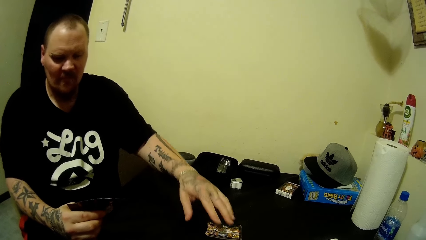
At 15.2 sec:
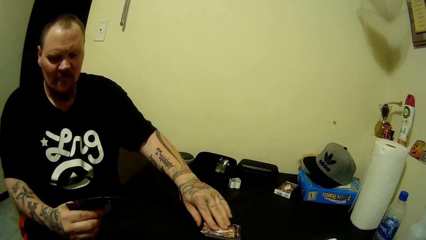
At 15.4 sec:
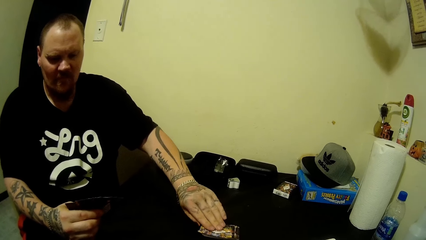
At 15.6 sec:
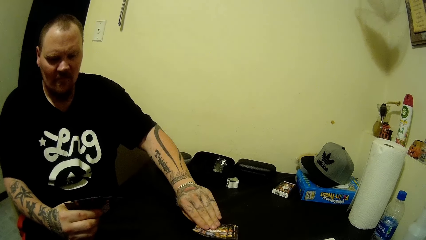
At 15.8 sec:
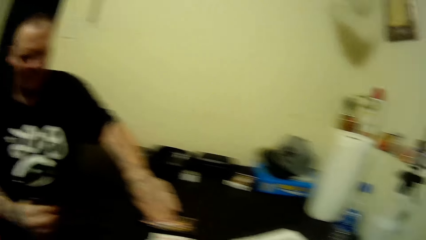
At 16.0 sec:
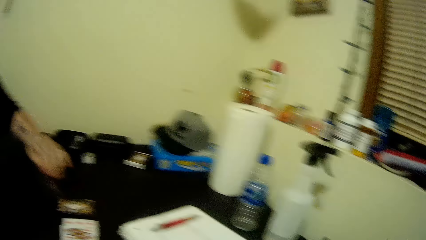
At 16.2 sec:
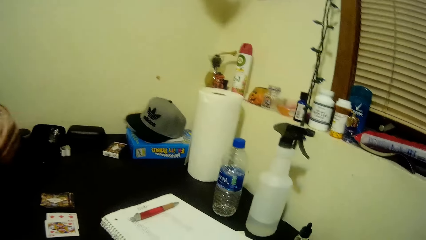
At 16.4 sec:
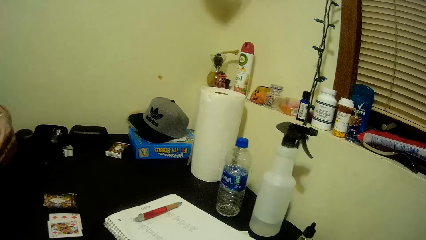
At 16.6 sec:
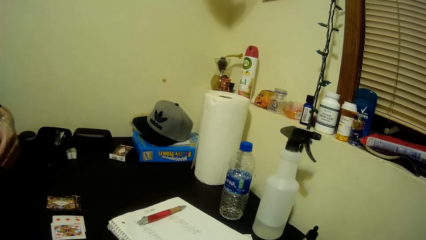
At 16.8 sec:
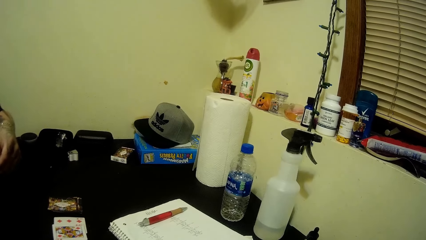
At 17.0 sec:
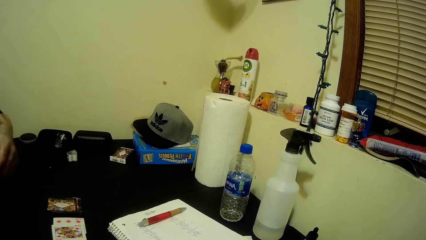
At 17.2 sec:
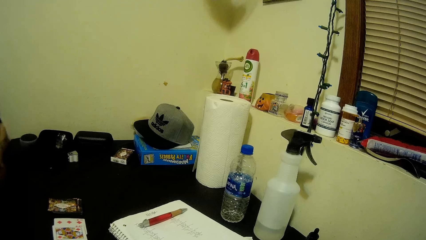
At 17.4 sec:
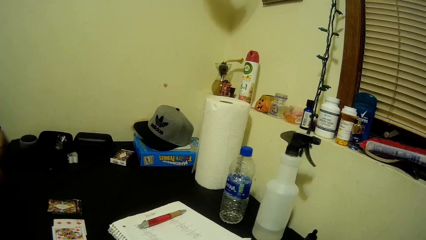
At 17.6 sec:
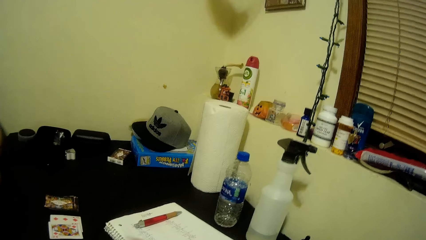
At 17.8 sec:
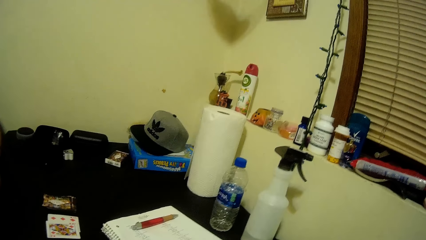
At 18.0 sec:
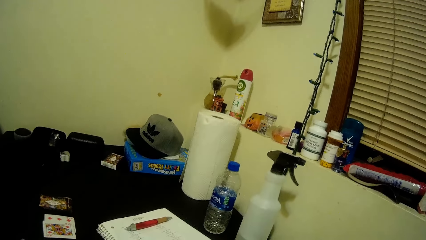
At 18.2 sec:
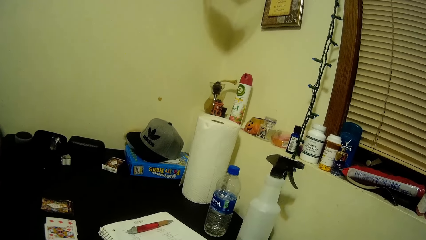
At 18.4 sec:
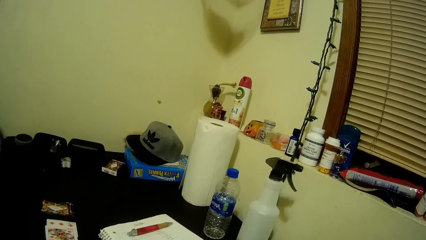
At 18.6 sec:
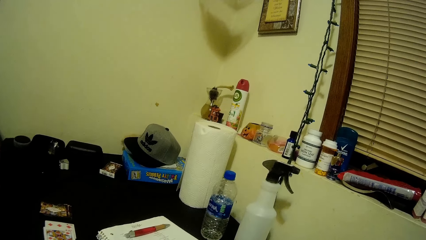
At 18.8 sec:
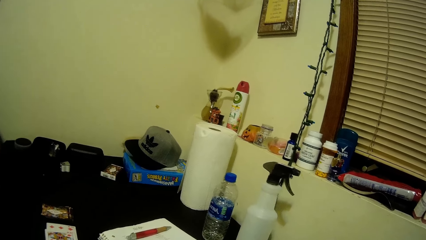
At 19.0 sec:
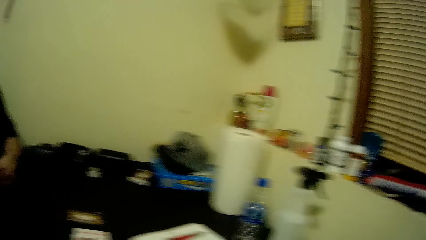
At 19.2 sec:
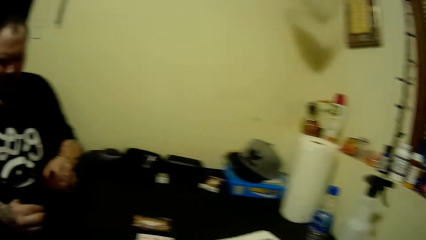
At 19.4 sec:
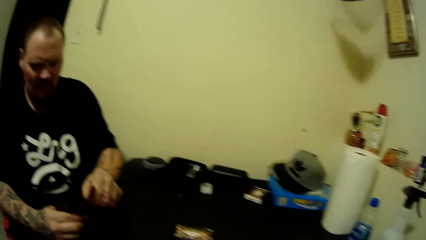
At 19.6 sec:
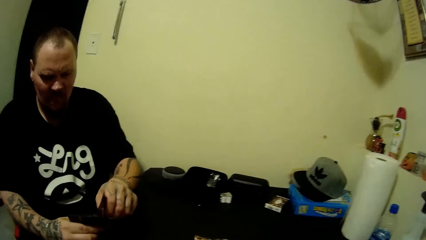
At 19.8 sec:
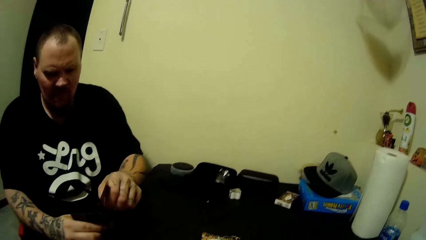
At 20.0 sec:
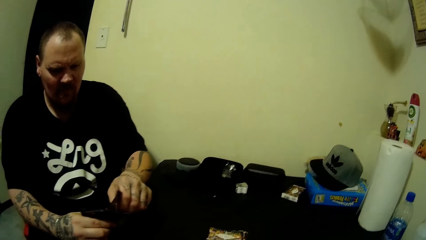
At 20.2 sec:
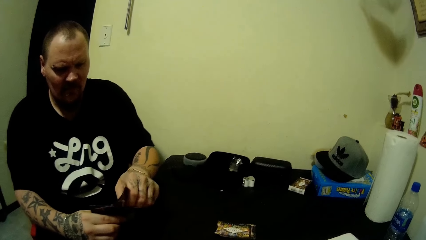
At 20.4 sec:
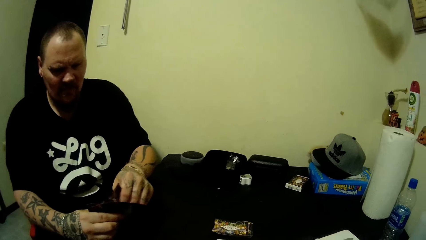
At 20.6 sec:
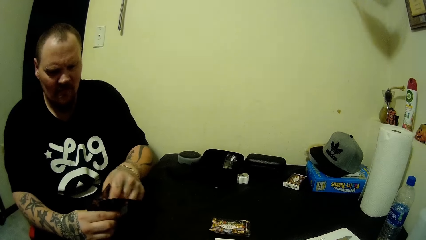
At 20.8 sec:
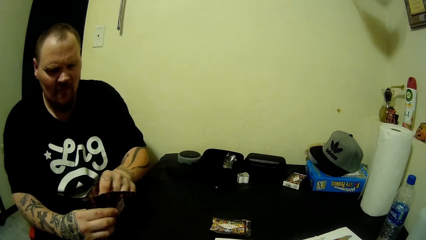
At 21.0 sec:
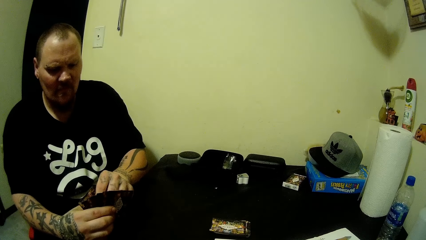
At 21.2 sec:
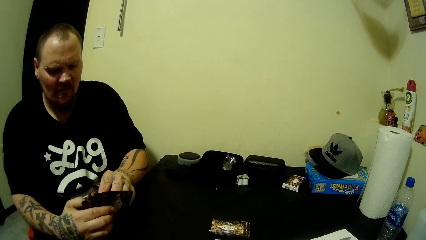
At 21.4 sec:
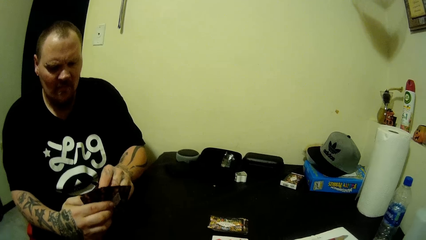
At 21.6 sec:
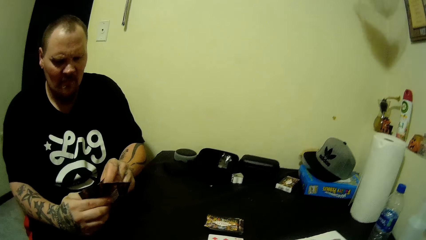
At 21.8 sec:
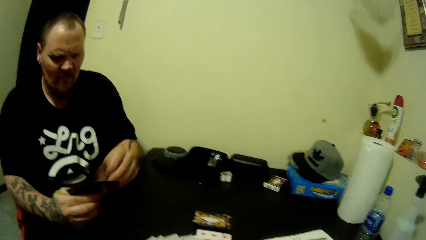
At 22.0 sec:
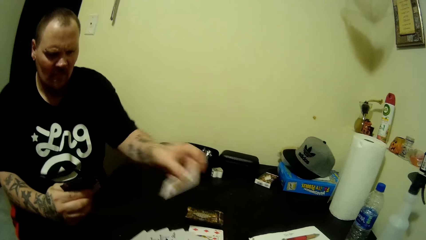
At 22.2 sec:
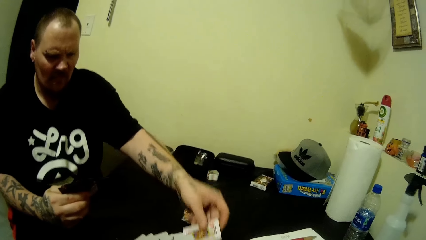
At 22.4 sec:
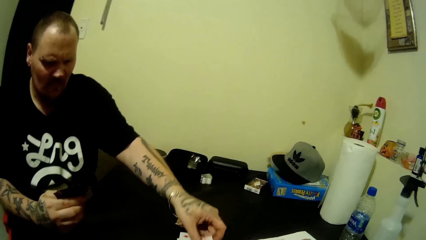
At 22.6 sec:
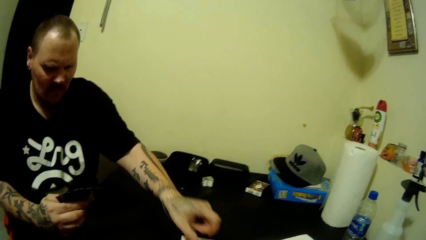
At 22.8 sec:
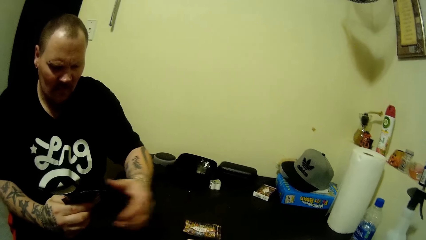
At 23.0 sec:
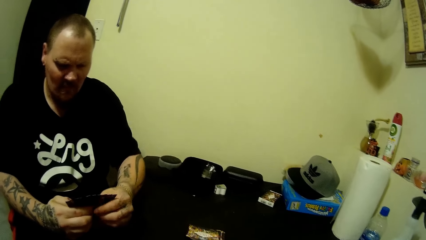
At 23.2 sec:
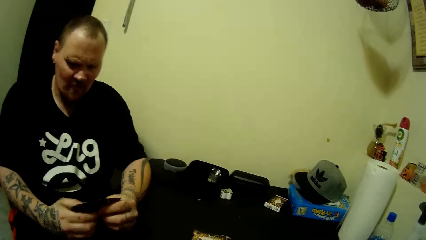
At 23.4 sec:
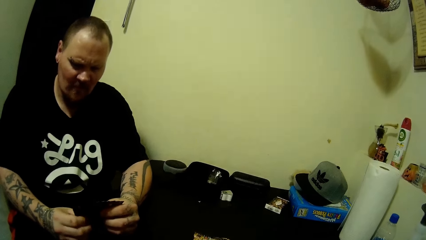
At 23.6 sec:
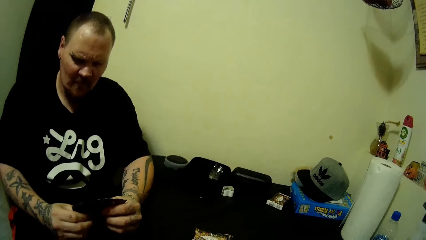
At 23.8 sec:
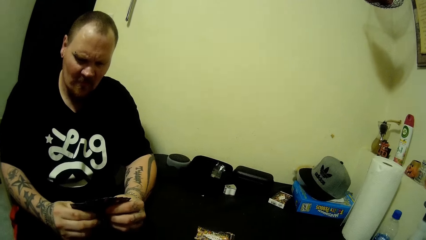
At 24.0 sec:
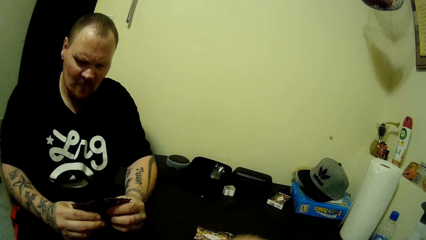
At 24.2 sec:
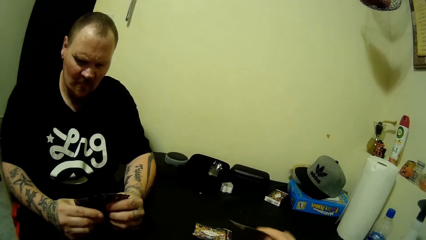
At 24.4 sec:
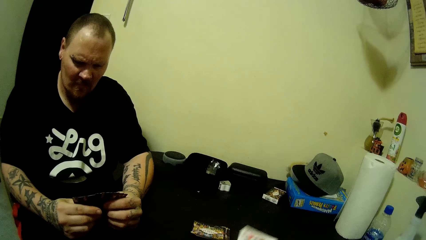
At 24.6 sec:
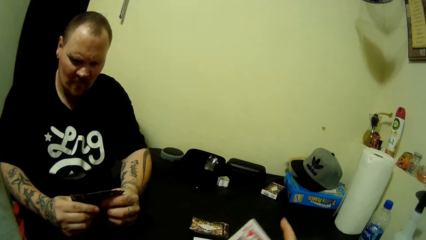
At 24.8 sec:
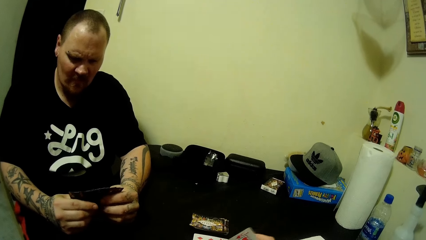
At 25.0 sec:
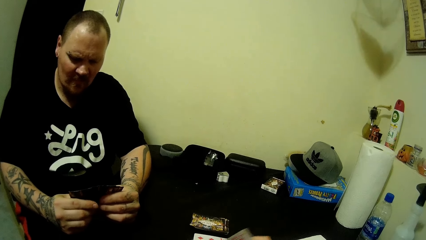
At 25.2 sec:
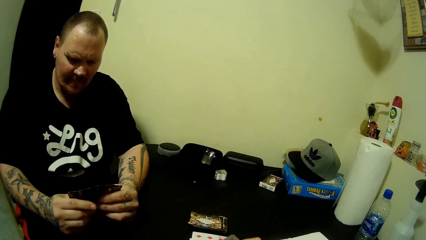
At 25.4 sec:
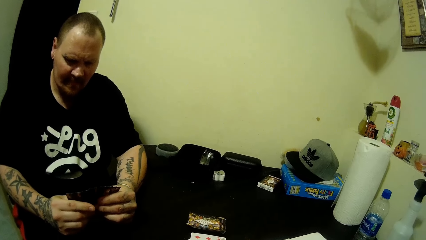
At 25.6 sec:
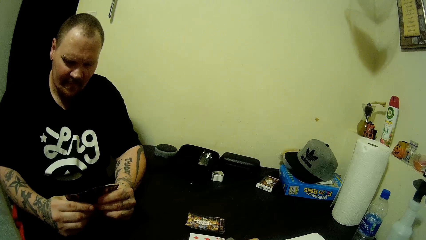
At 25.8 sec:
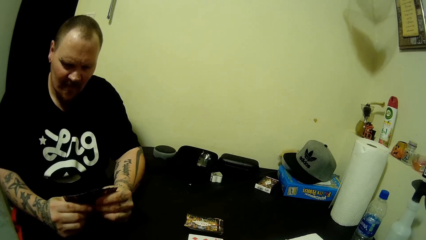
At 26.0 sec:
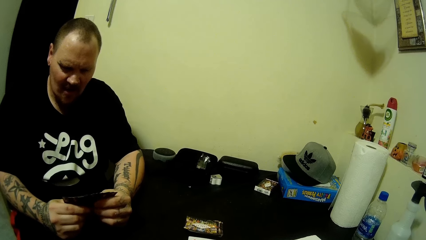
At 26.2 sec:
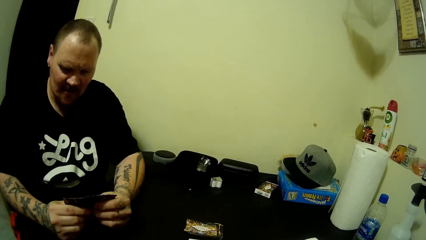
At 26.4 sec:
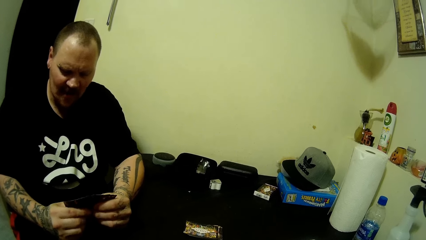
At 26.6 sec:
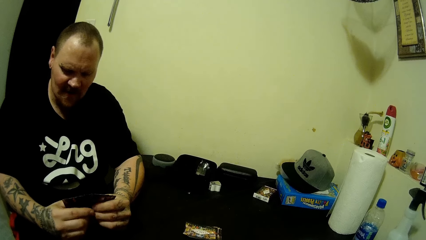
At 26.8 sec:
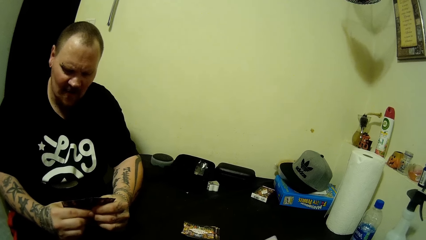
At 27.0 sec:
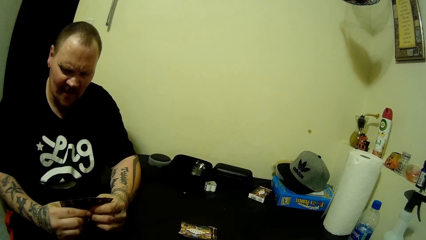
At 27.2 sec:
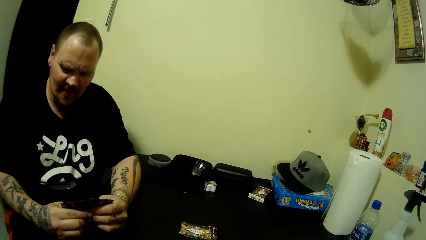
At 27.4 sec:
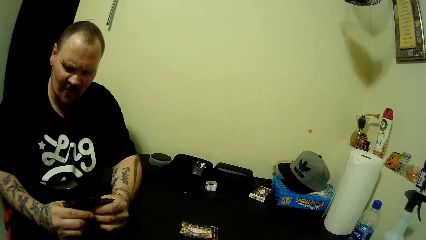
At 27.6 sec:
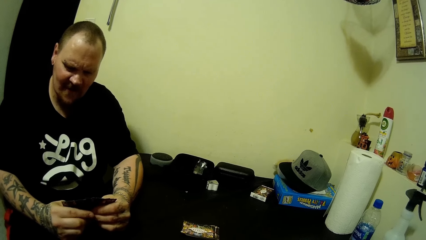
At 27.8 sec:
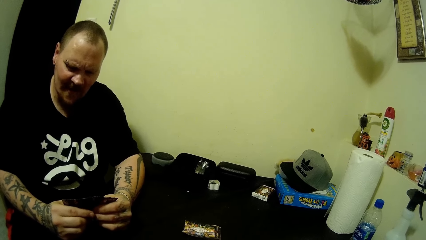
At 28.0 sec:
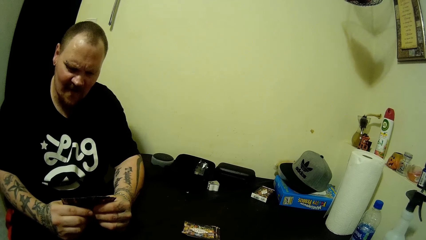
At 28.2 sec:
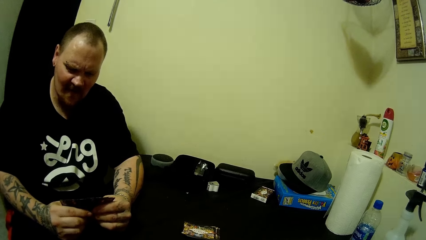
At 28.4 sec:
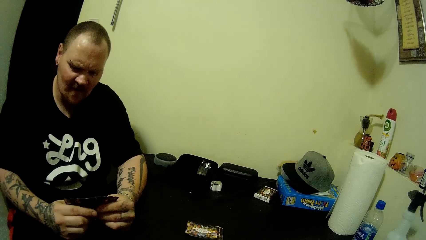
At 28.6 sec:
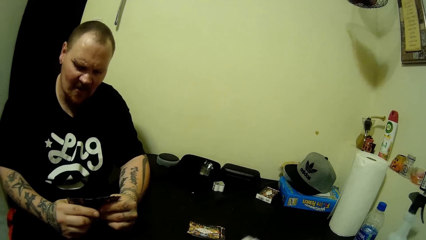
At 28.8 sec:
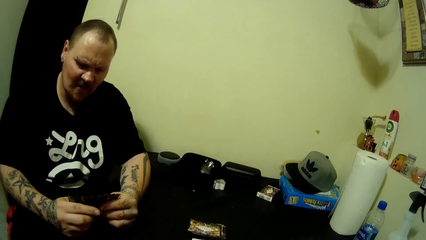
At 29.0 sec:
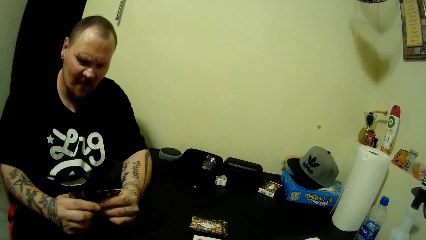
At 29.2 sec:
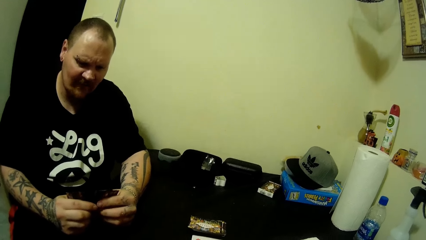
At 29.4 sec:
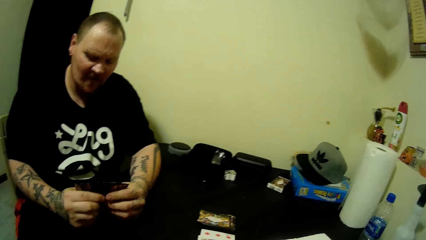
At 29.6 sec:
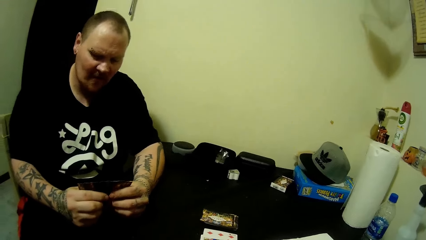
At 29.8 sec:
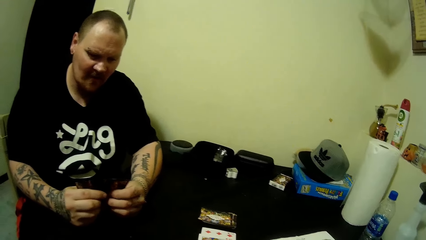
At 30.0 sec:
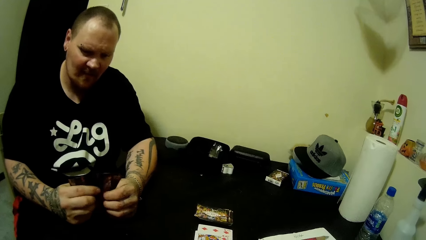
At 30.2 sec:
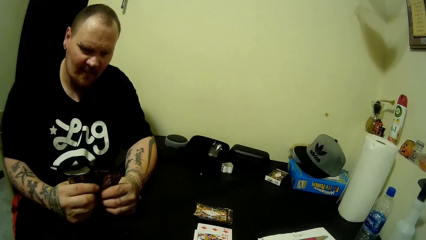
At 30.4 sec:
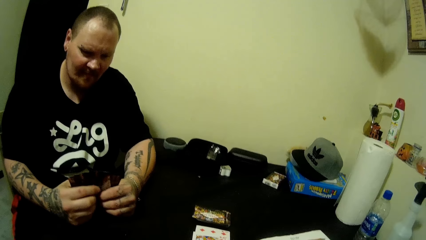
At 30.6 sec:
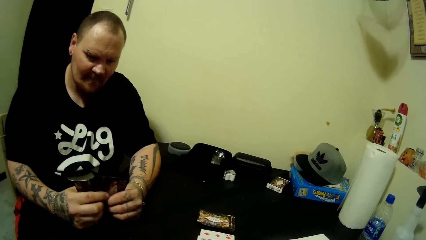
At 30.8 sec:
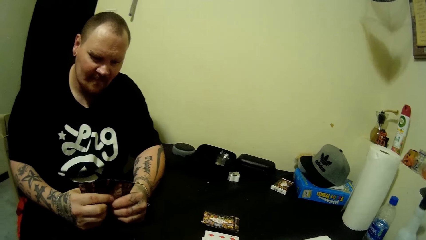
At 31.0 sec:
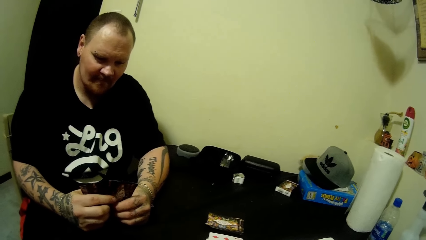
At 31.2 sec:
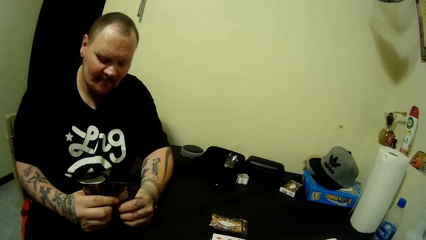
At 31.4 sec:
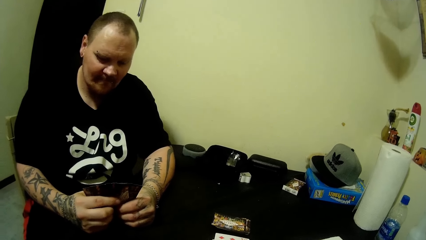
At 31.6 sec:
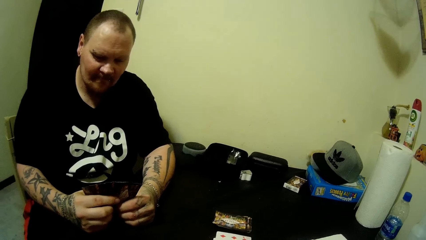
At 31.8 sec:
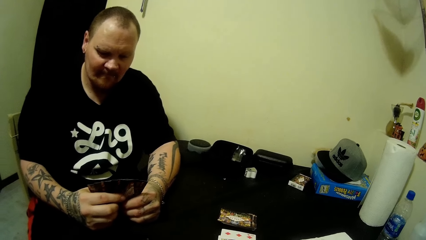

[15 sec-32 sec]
A man picks a card from the table with his left hand. The camera wearer looks around. They talk to the man. The man shuffles the cards in his hands. The man drops a card on the table with his left hand. The camera wearer plays cards with the man. They talk to the man.
